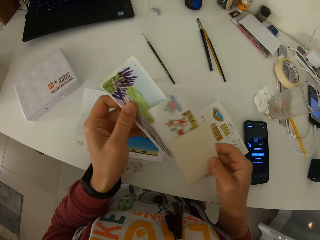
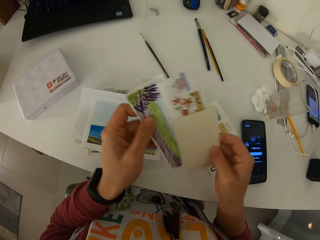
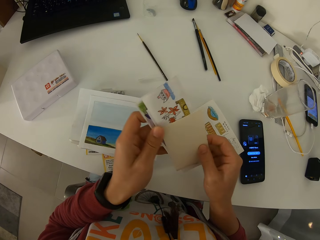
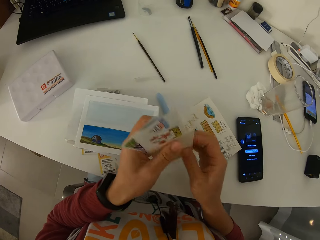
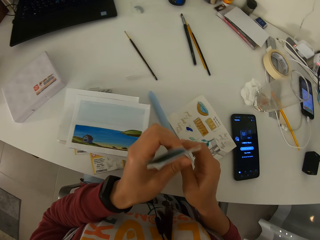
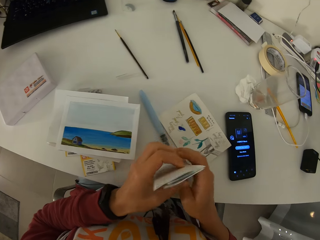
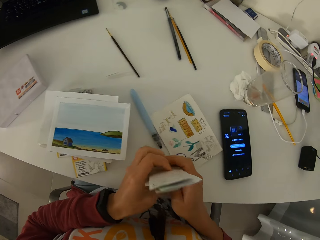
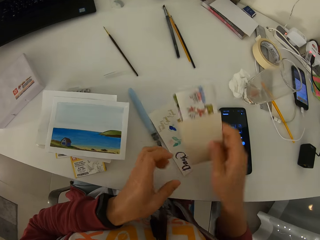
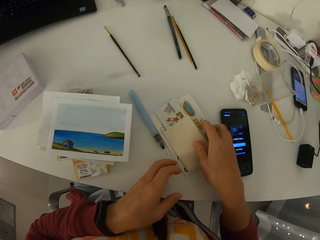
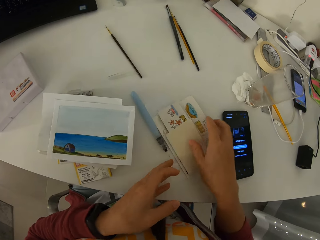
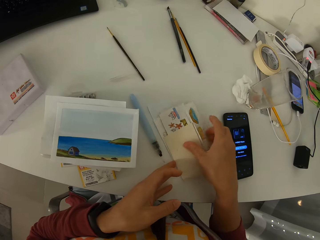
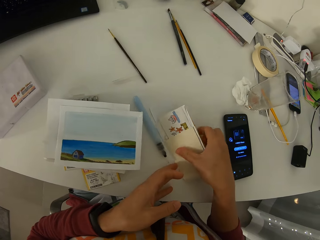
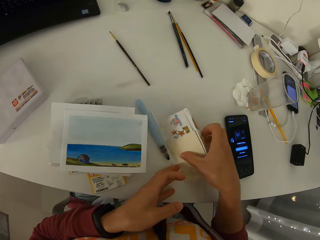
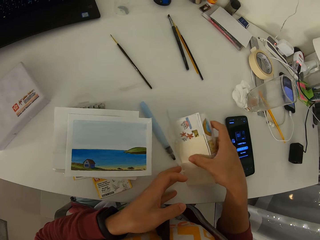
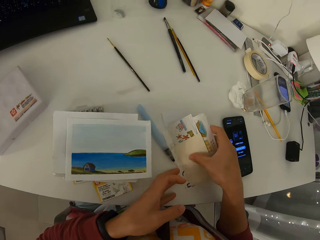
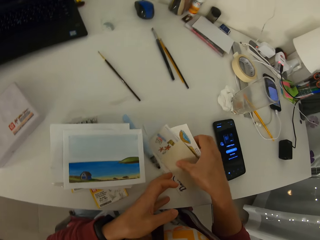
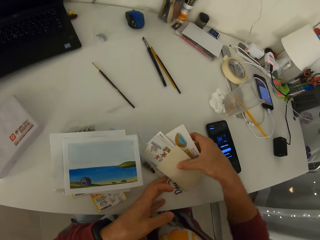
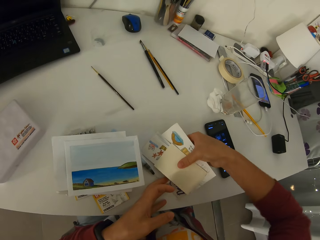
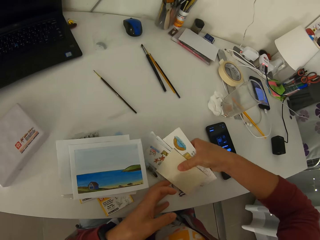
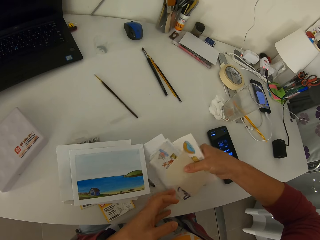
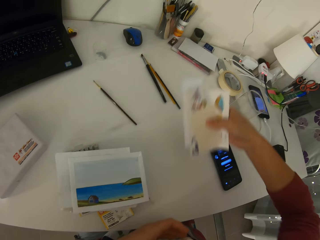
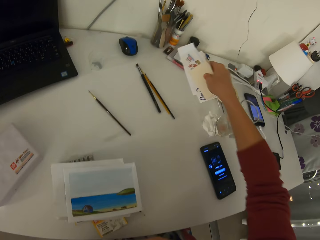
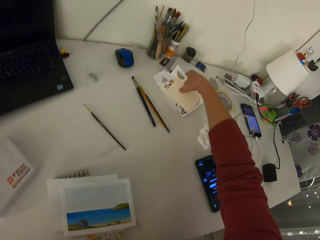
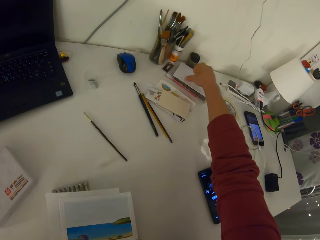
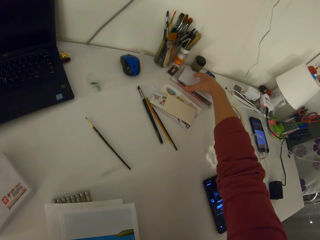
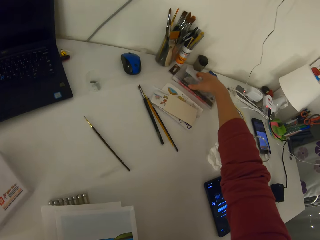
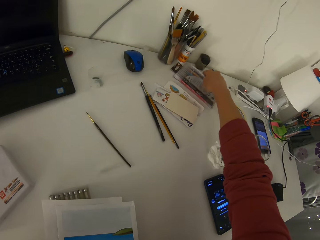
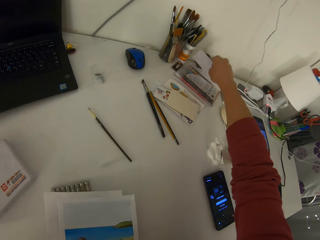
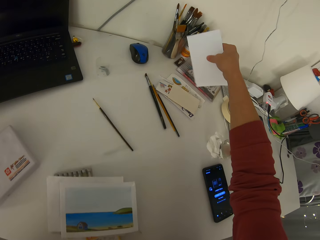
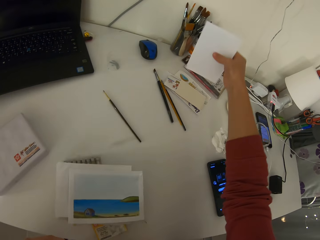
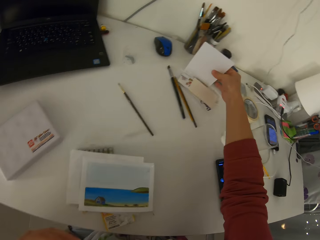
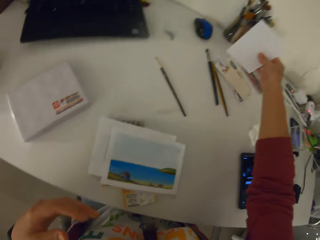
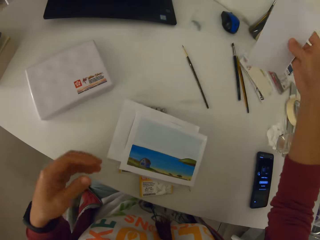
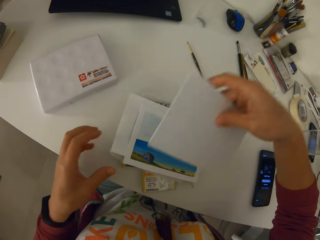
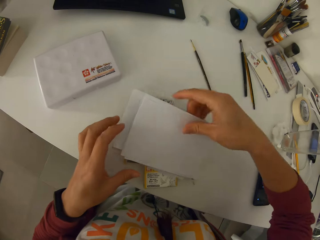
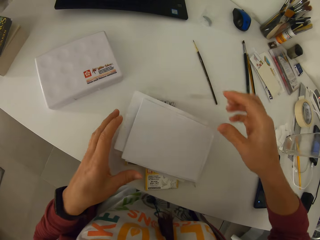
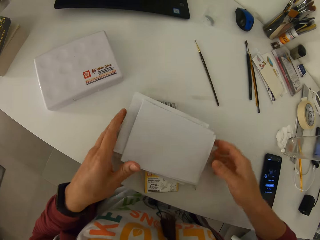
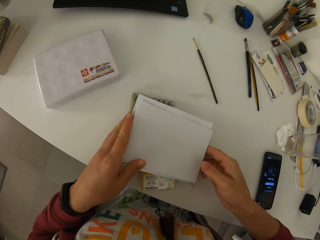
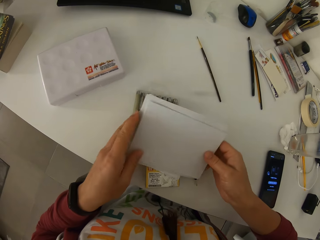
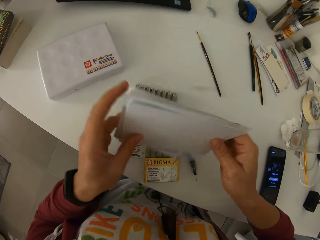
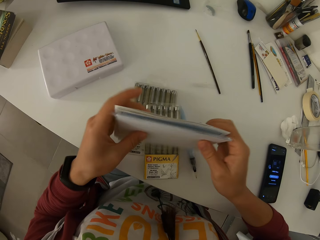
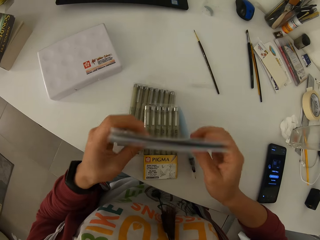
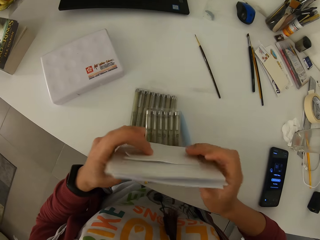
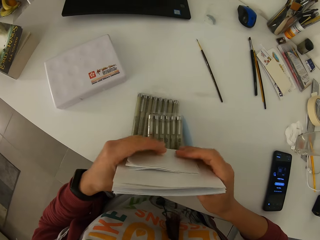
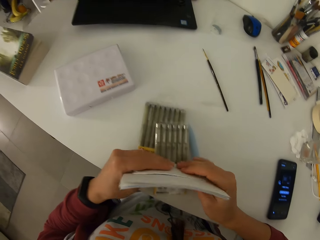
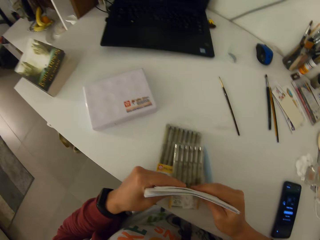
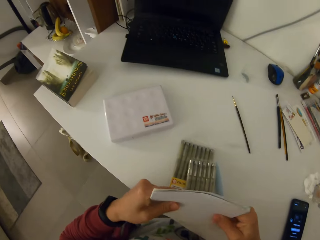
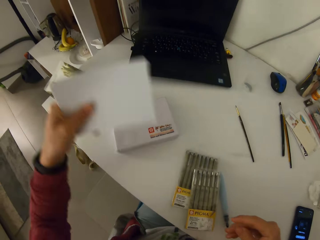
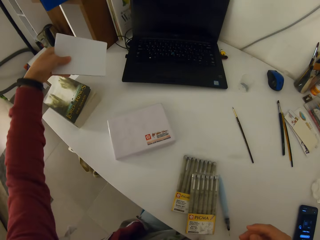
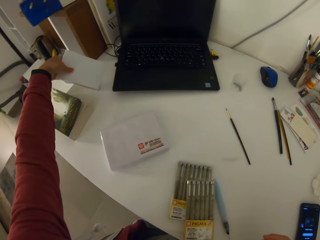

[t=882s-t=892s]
The camera wearer hits the table with some papers. They drop the papers on a paper. They pick up papers from the table. They drop the papers on the table. They pick up a paper. They drop the paper on the painting. They arrange the paper and painting together. They pick up the papers on the table.

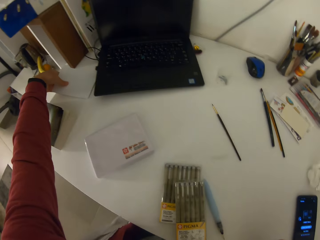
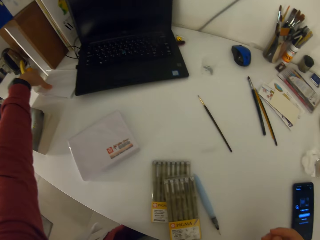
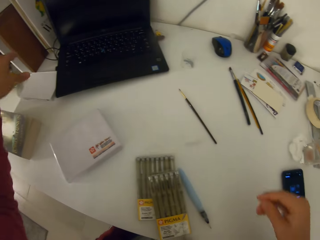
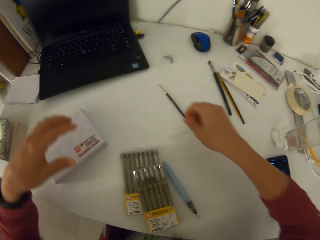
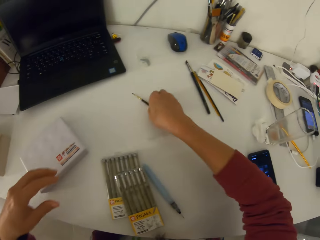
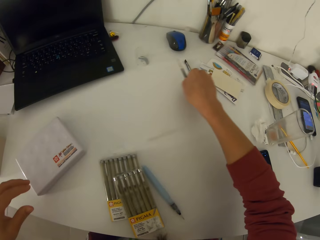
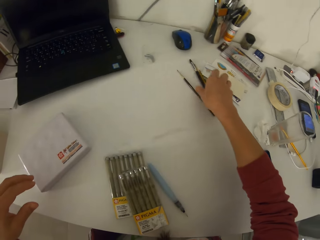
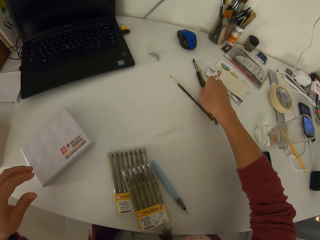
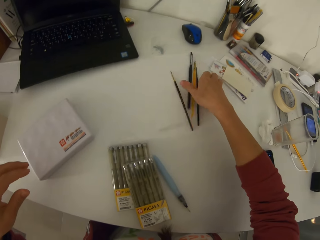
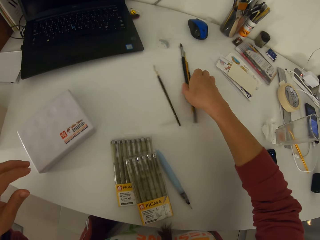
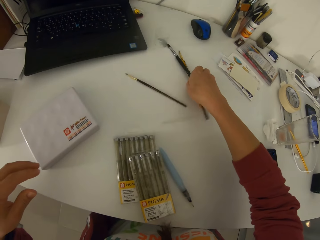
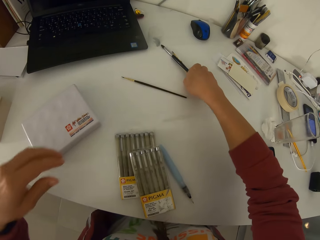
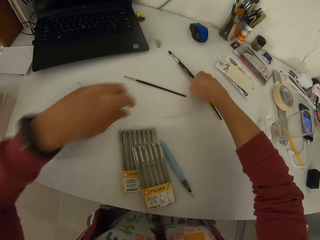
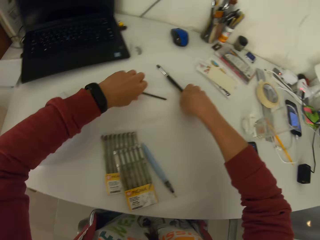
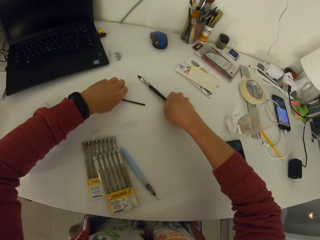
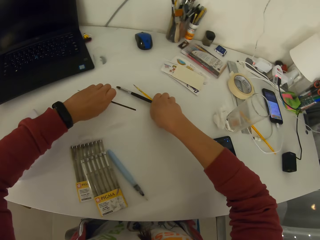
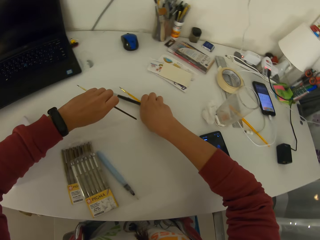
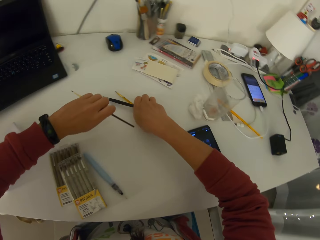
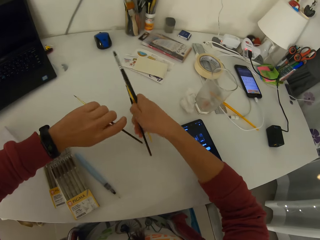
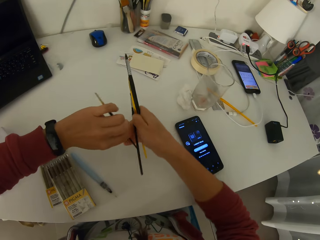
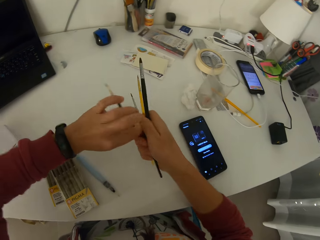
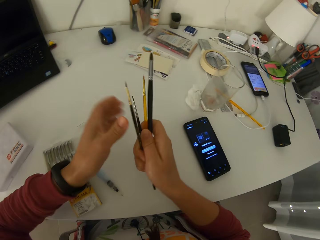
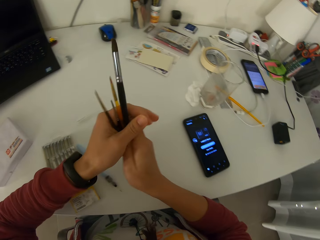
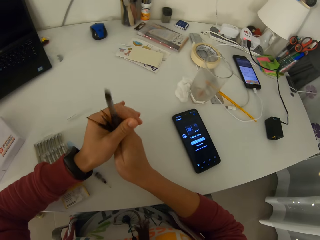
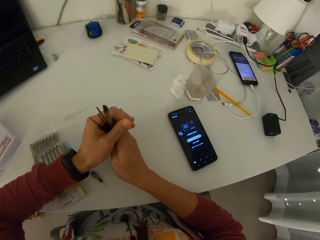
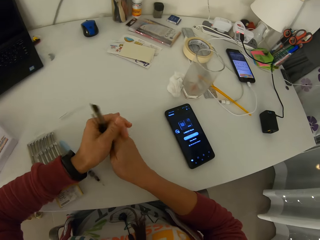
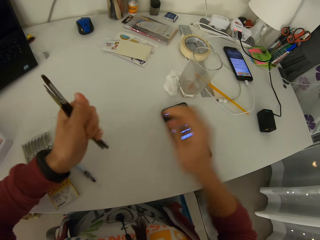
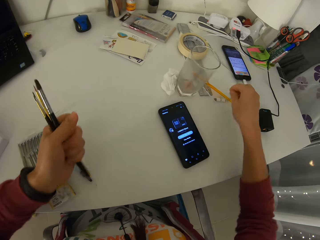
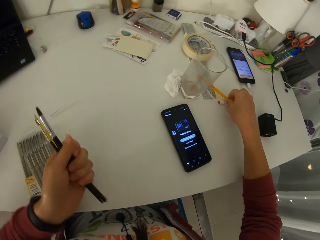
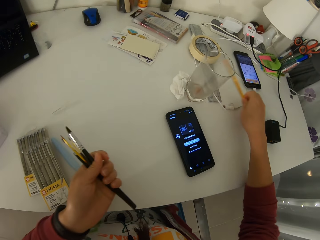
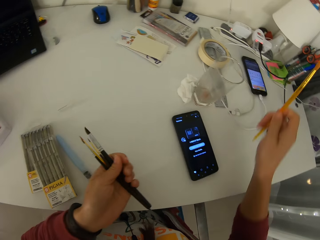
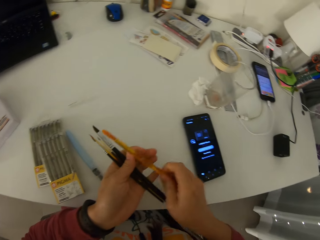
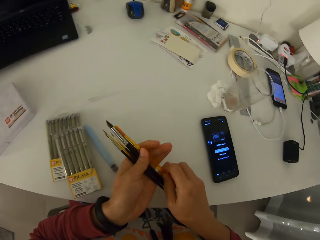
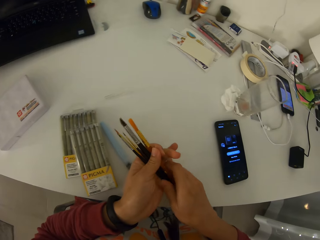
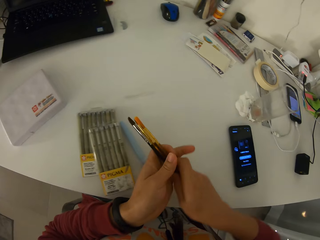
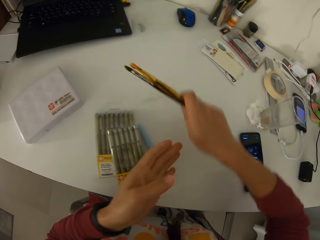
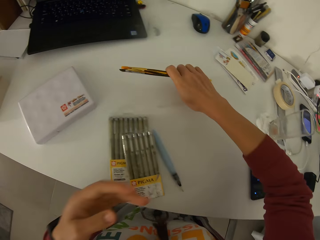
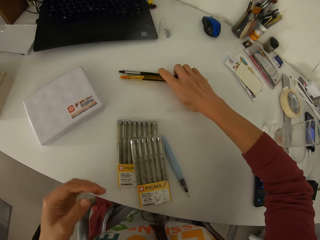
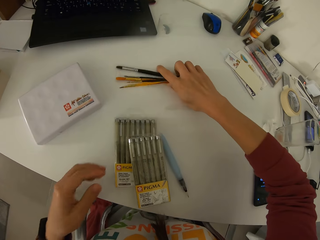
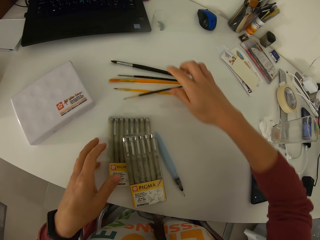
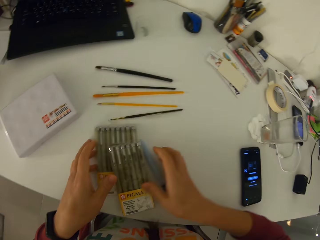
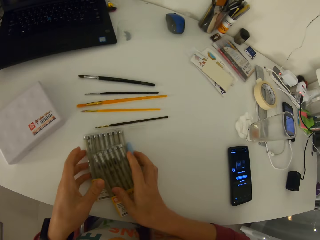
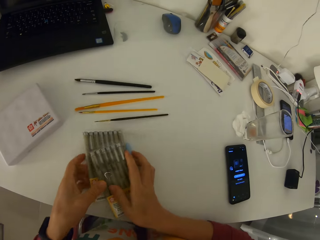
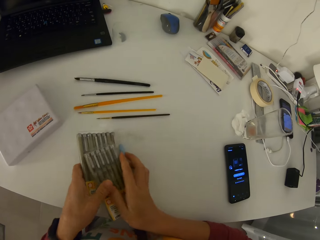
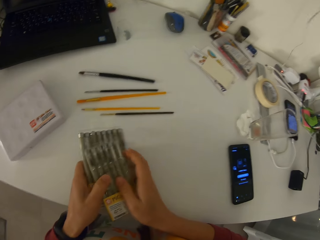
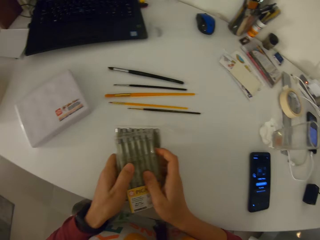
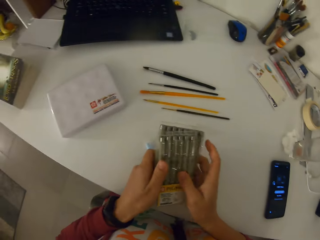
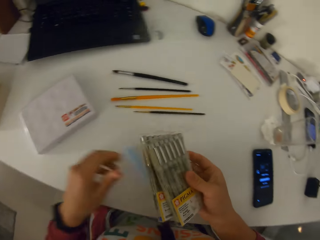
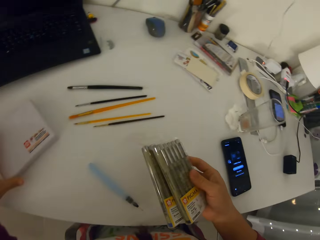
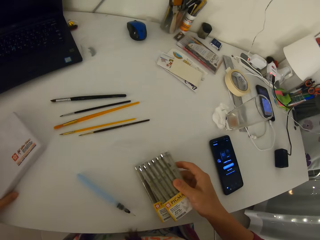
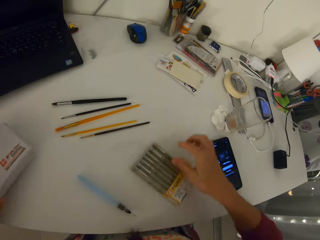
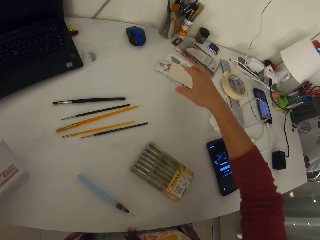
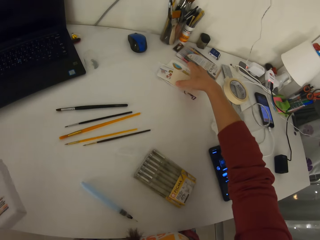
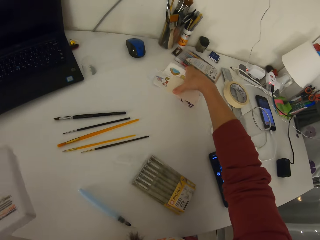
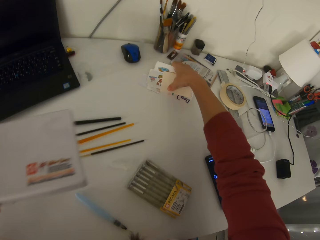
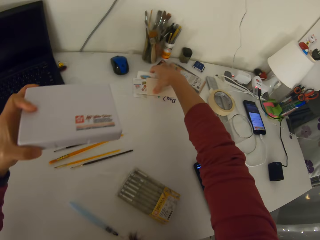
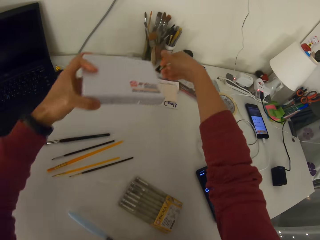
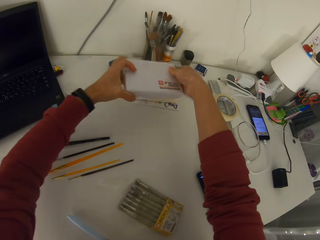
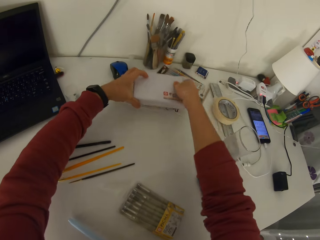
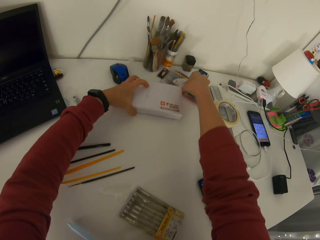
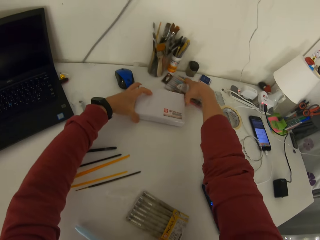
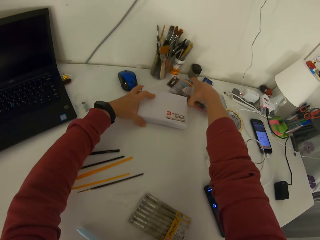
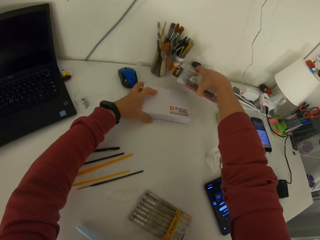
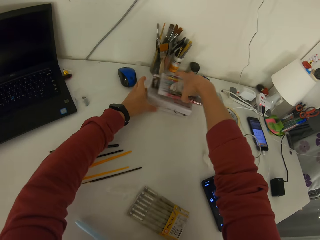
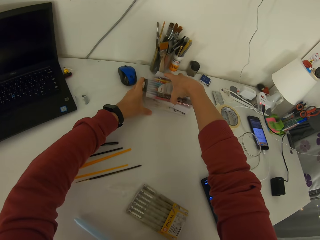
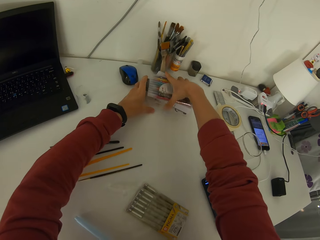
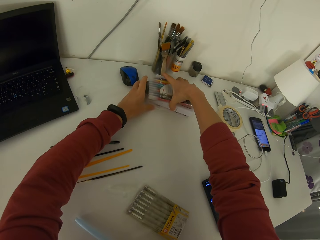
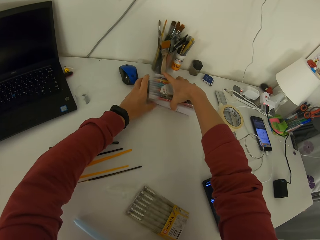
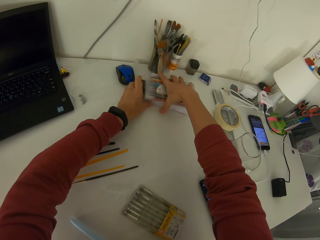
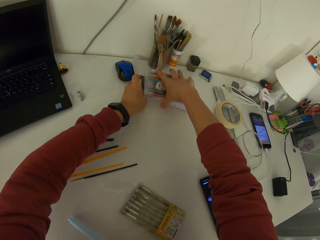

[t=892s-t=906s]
The camera wearer drops the paper and painting on the table. She picks up the paint brush on the table, drops the paint brush on the table with her right hand, tries picking the paint brushes, and picks the paint brushes with both hands. She holds the paint brushes to the table. She picks up a paint brush on the table. She puts the paint brushes on the table. She picks up the packets of color pen. She holds a watercolor set. She drops the packets of color pen on the table. She picks up a box on the table, adjusts the pile of paper, and drops the watercolor set on the pile of paper. She picks up the packet of color pencil. She drops the packet of color pencils on the watercolor set.
